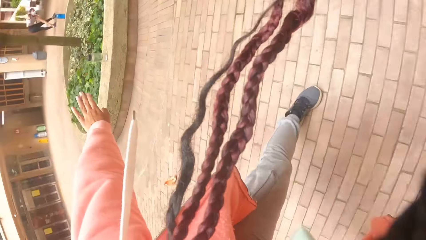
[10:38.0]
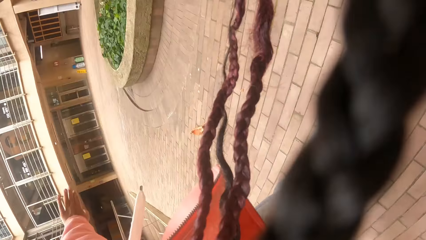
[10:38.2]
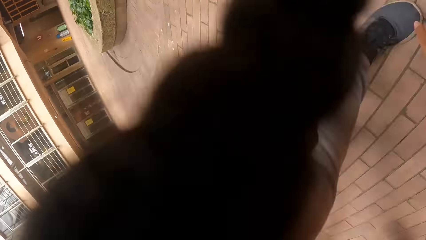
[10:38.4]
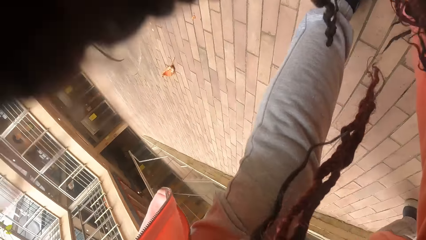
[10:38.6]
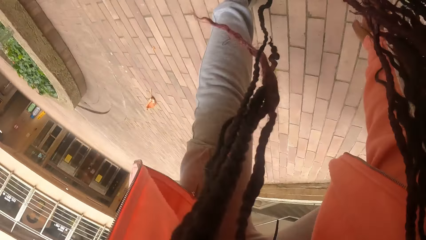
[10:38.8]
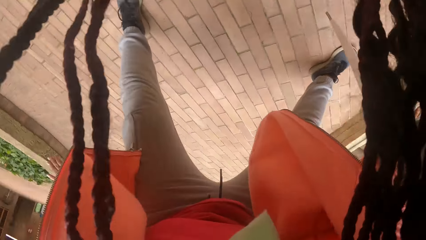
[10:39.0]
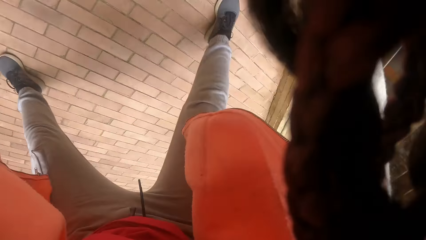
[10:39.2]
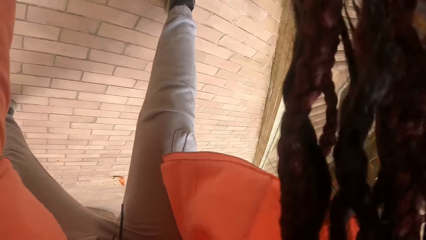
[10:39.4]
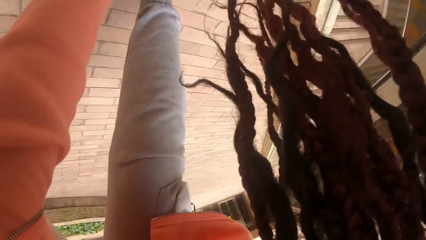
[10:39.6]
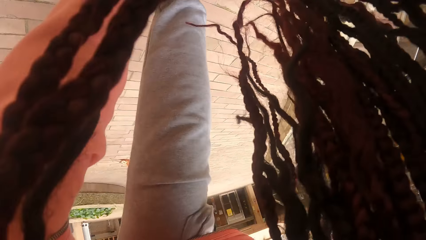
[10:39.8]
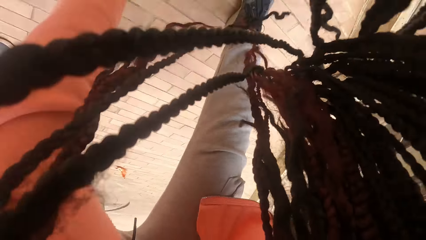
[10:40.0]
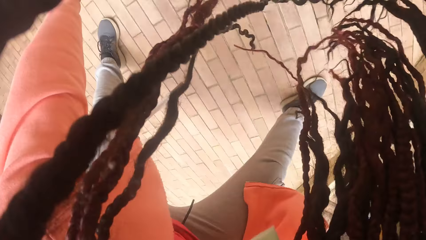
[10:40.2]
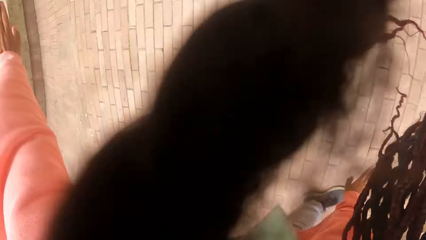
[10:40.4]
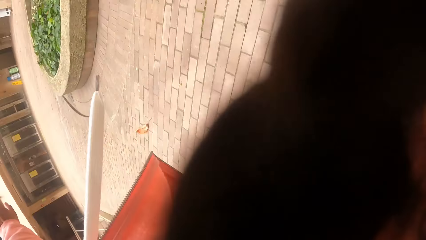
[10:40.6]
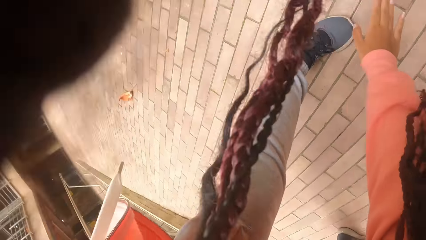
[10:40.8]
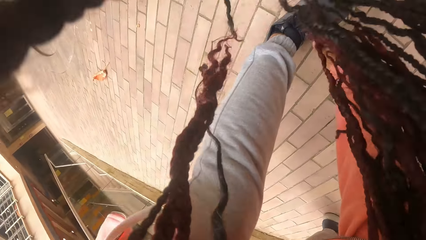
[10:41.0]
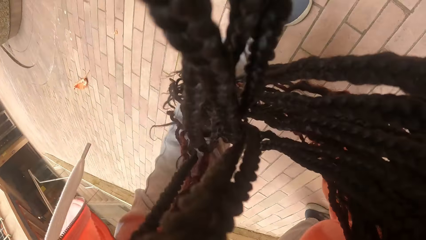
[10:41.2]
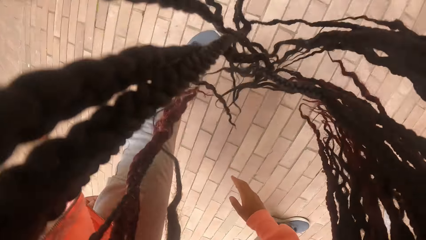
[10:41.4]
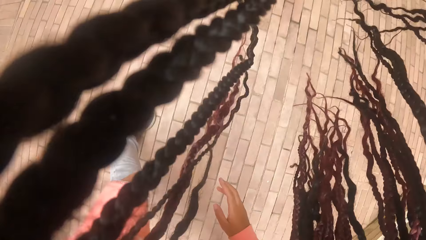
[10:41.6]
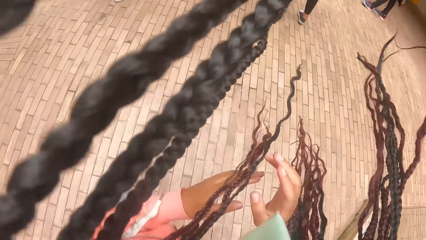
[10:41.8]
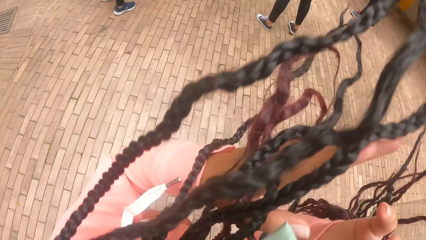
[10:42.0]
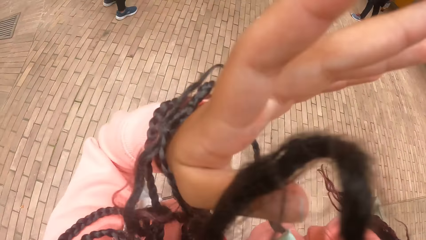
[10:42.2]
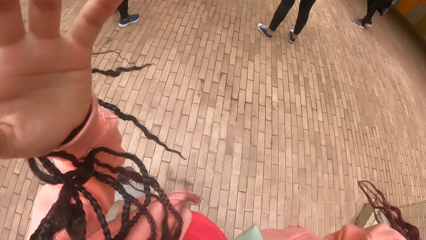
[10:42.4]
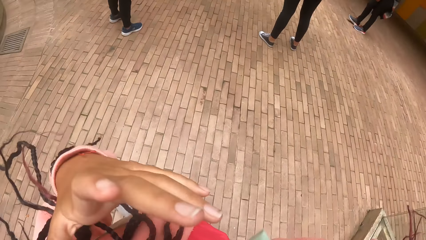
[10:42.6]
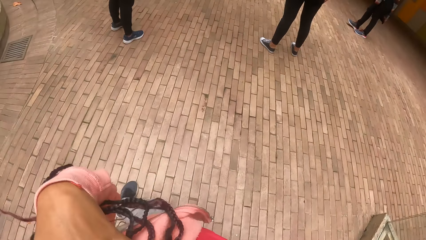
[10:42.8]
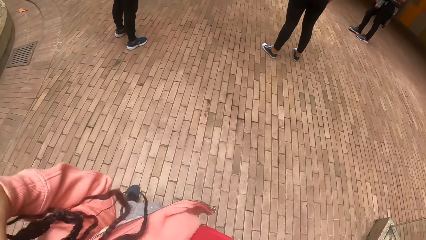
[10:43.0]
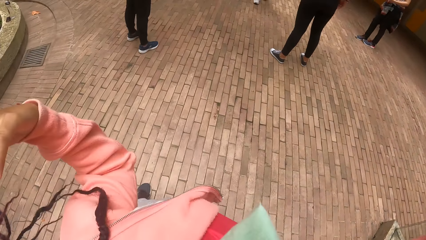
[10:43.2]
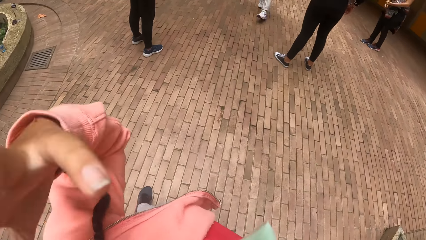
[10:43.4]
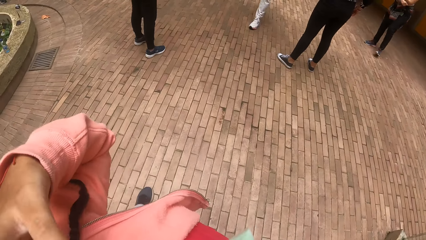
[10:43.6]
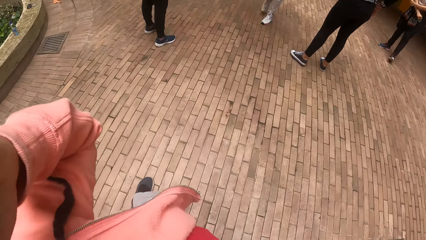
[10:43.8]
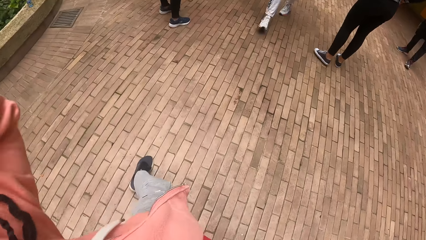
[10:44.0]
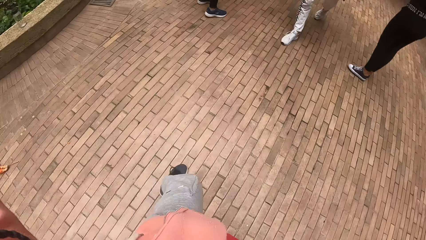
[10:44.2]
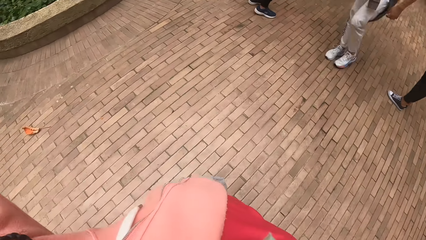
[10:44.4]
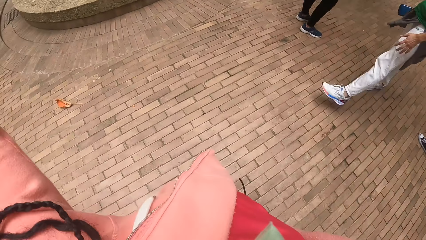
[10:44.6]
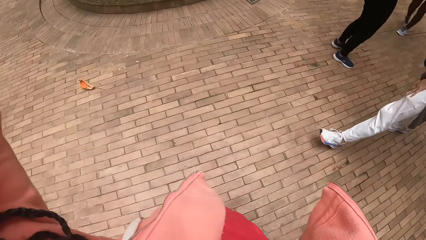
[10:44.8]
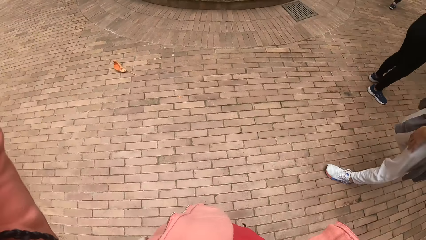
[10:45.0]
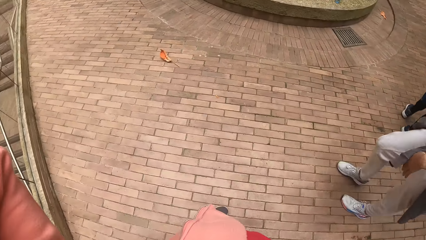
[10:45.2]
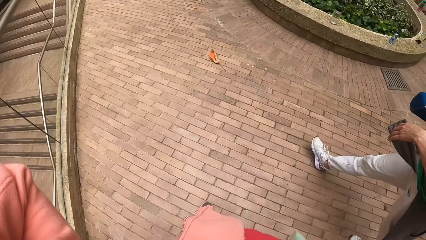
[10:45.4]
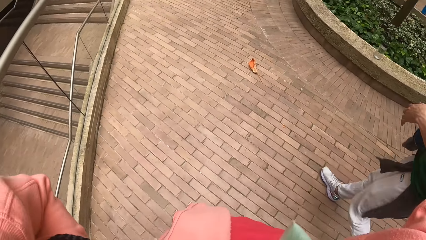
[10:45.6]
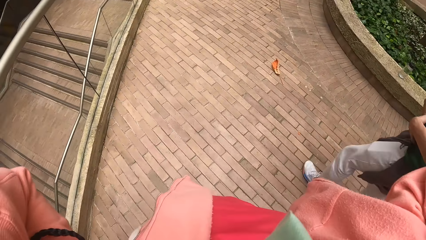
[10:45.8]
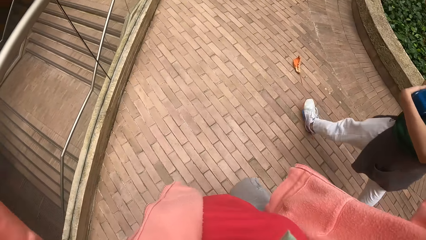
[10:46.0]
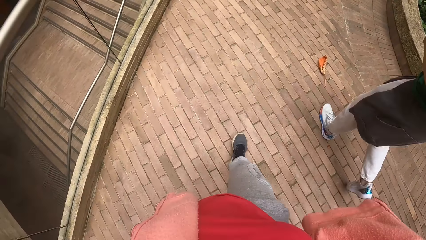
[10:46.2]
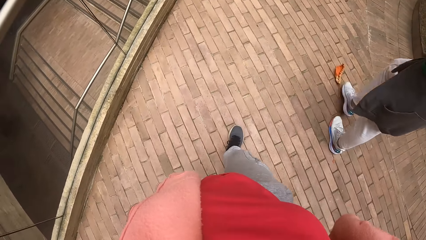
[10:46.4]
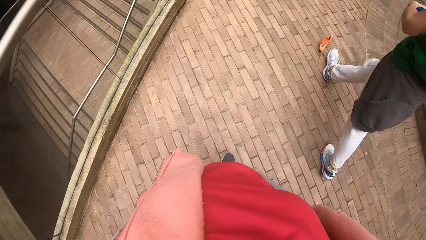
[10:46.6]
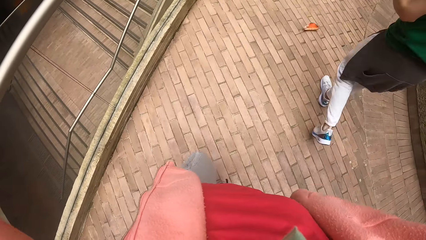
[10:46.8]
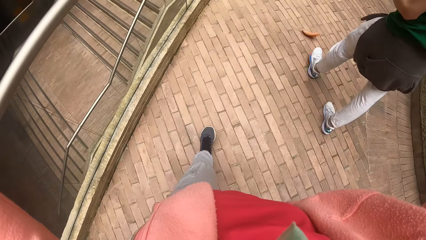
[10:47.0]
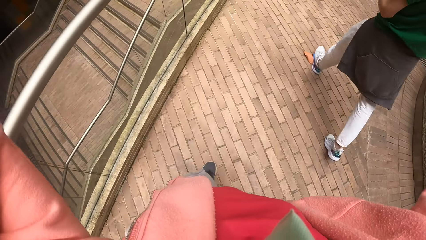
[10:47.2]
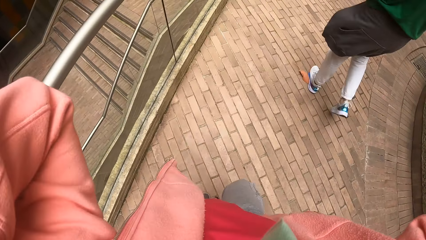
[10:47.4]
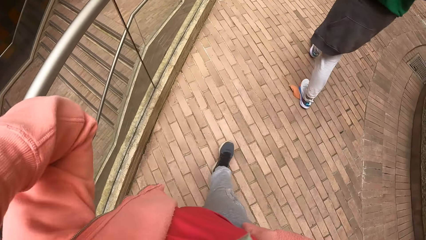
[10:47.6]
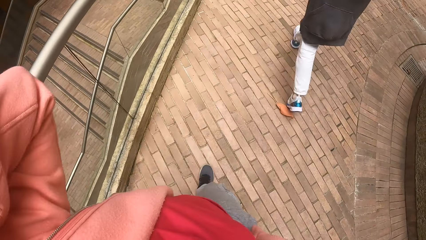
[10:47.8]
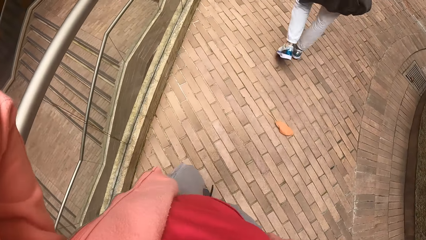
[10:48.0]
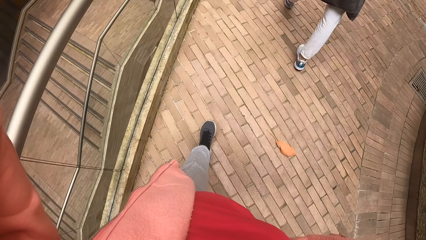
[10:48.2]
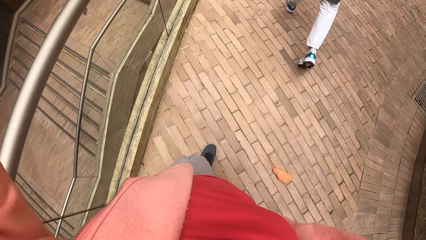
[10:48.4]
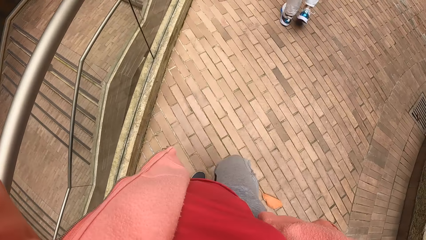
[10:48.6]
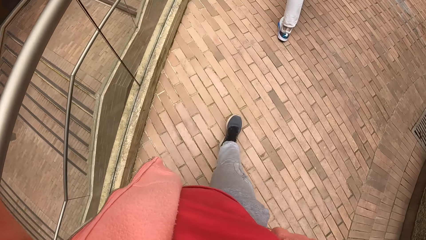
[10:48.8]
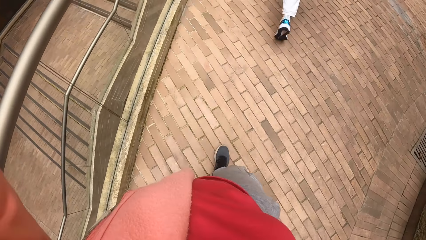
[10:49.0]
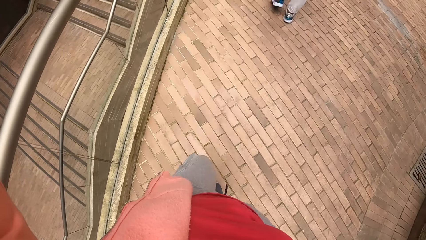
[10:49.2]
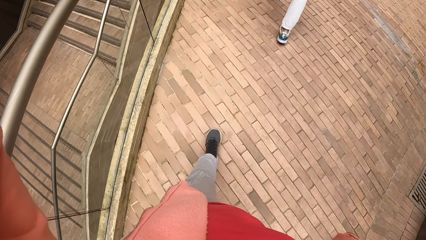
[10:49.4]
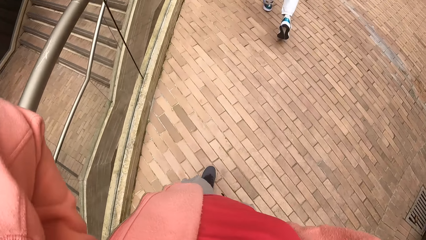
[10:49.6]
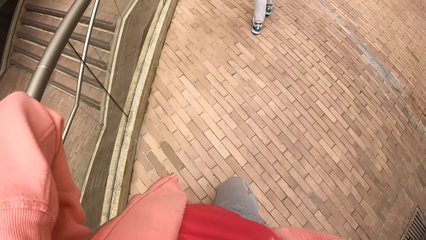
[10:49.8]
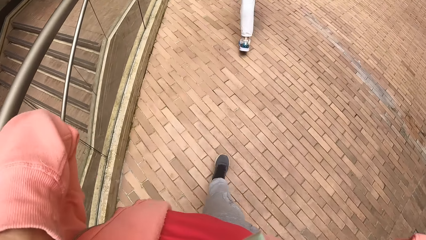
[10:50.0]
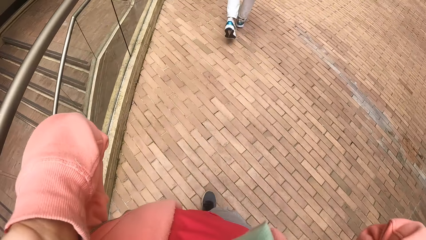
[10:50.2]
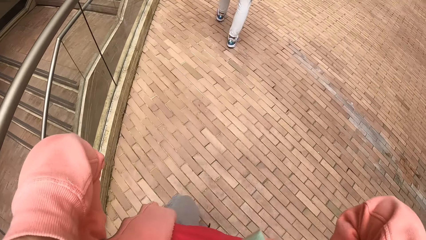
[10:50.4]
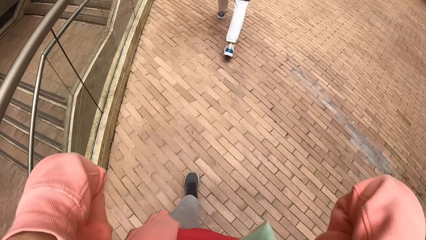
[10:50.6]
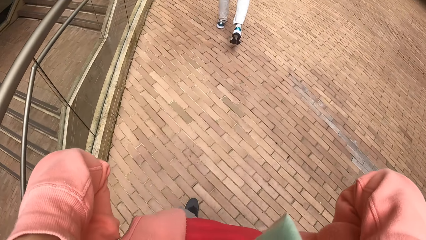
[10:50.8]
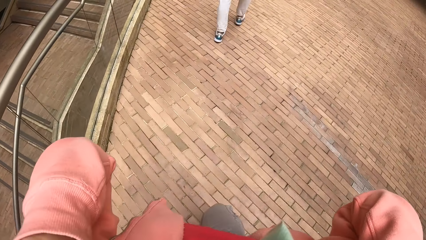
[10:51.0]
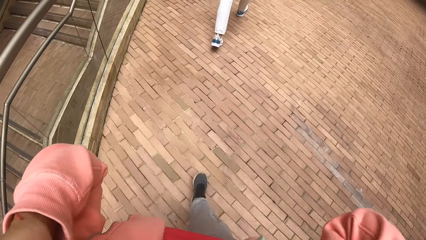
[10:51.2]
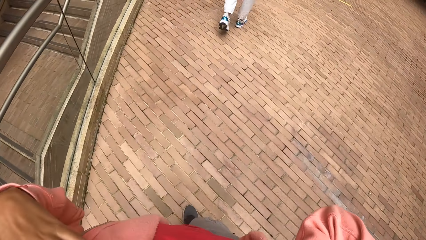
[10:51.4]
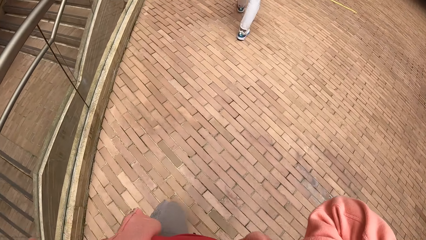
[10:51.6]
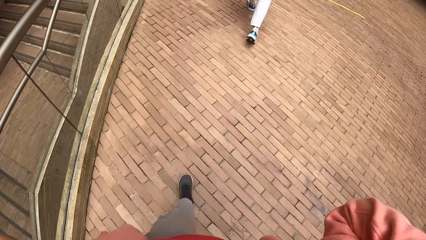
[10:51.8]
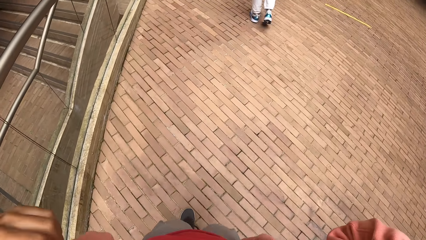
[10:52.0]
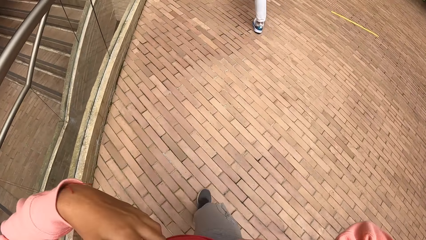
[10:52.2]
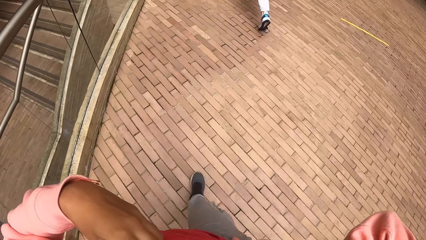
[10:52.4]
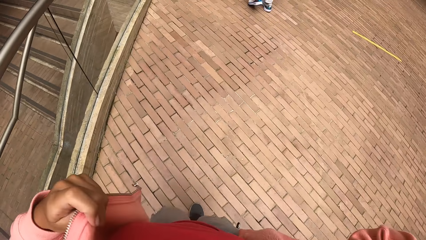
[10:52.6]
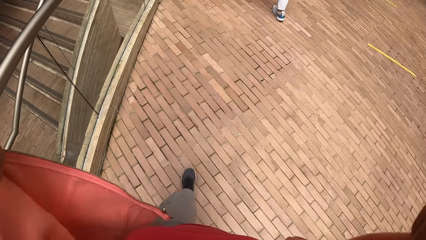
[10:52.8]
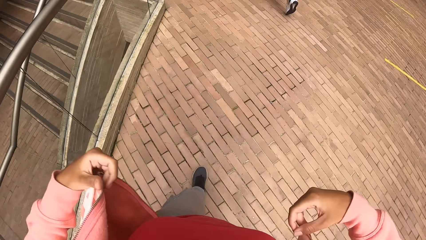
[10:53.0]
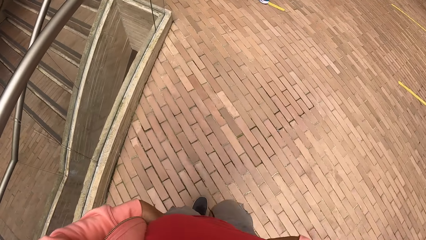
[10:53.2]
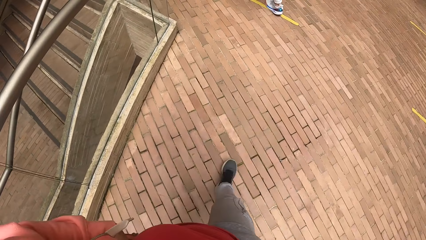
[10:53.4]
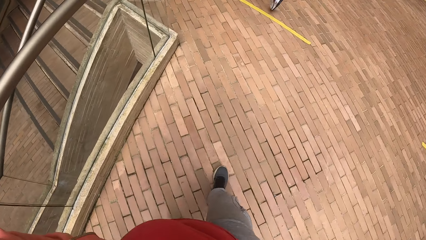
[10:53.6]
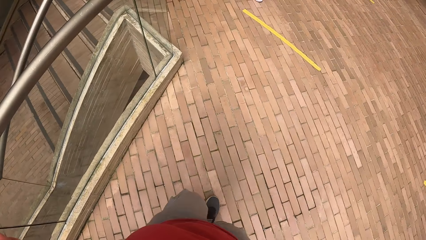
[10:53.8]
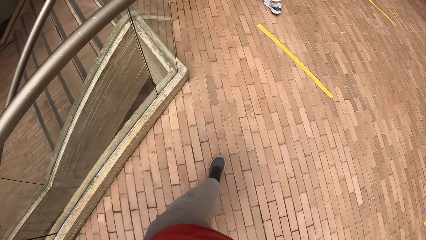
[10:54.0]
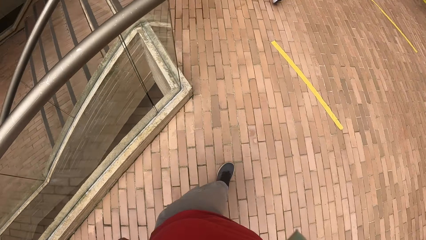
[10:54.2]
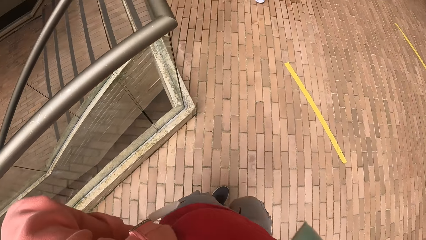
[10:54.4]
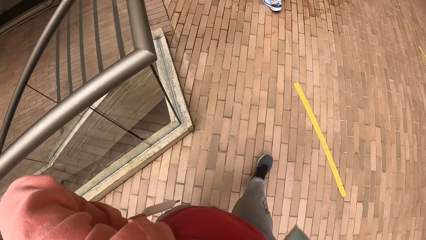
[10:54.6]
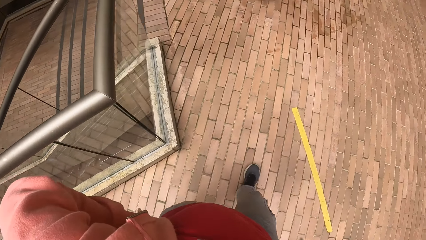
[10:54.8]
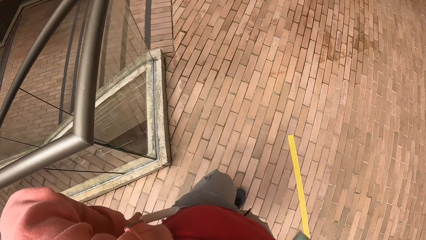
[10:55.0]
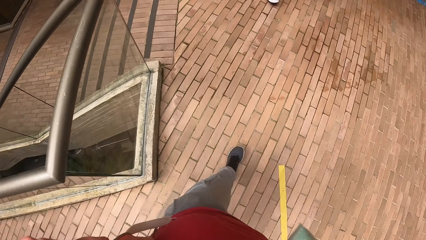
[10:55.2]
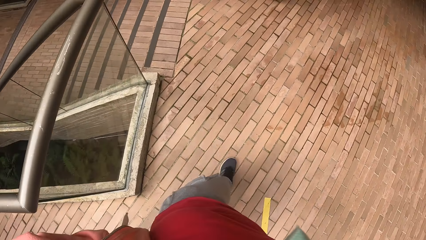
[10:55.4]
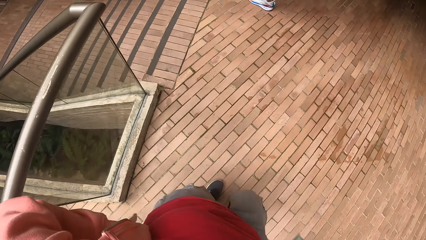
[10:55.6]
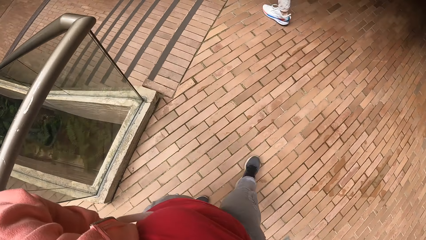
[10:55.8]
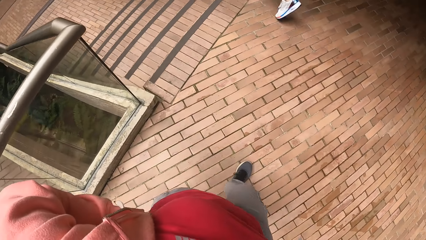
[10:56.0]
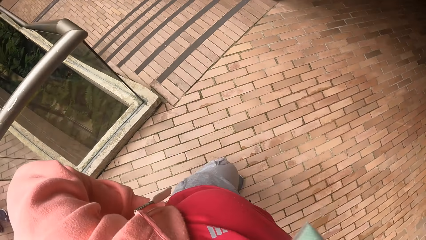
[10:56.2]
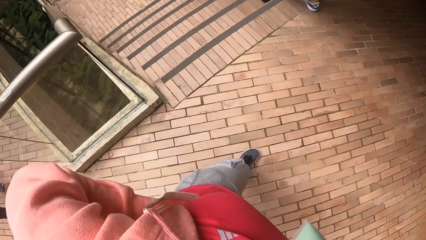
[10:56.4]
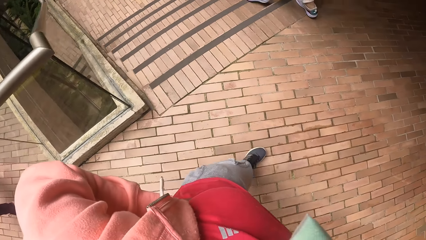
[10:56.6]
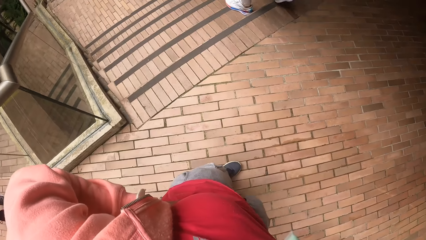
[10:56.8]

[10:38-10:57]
The camera wearer adjusts her hair with her hands. She stretches hands. She walks towards a staircase. She walks around. She adjusts her sweatshirt with her left hand.
